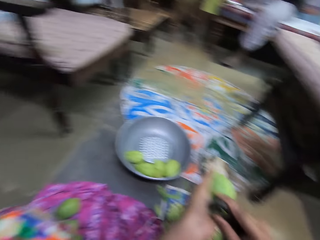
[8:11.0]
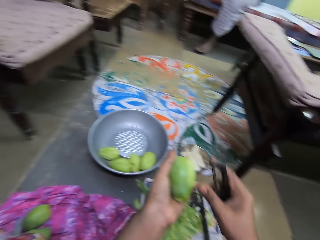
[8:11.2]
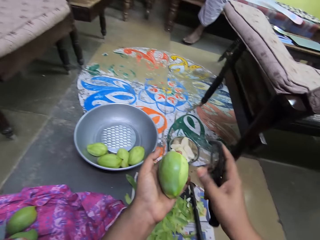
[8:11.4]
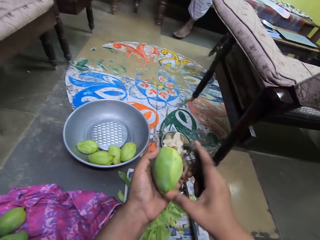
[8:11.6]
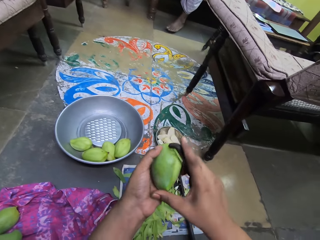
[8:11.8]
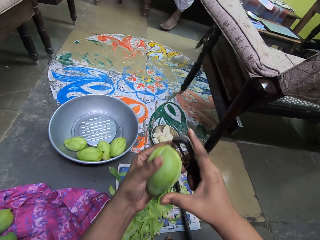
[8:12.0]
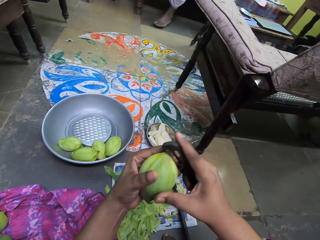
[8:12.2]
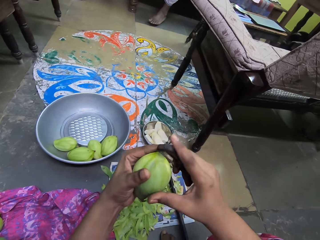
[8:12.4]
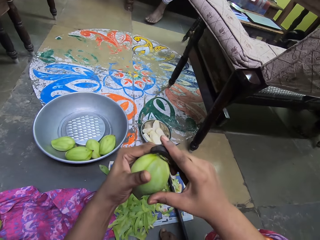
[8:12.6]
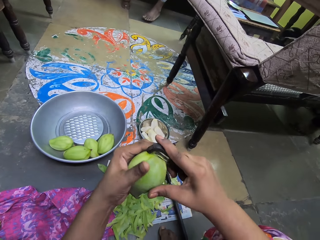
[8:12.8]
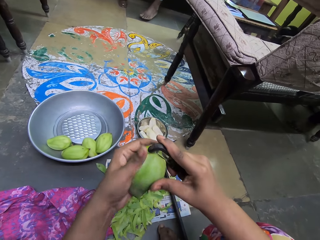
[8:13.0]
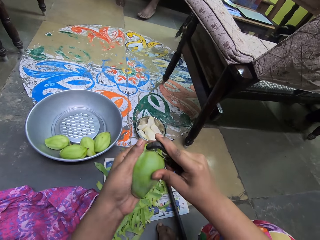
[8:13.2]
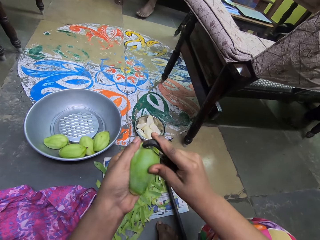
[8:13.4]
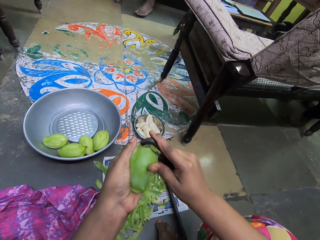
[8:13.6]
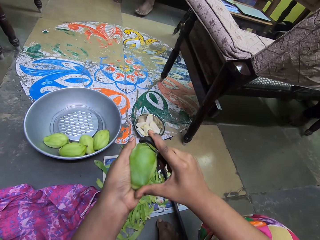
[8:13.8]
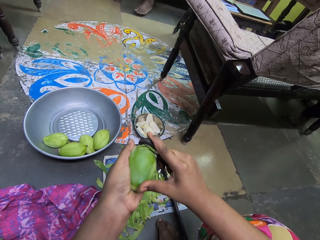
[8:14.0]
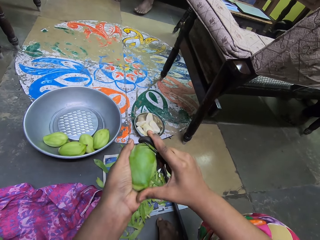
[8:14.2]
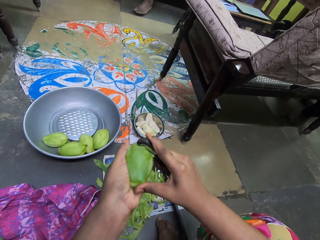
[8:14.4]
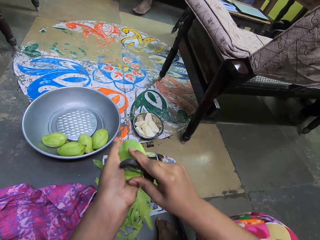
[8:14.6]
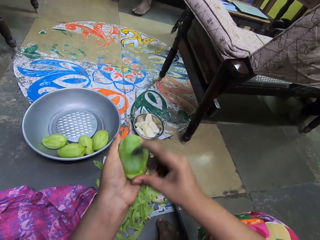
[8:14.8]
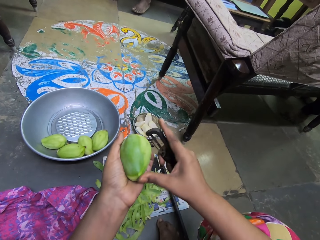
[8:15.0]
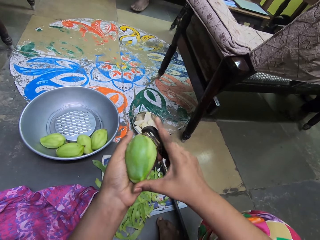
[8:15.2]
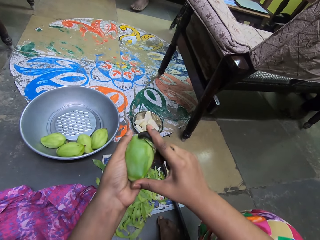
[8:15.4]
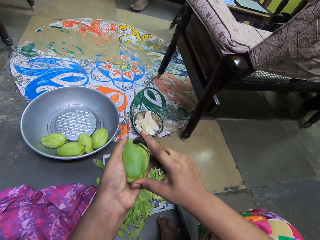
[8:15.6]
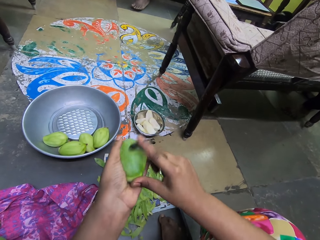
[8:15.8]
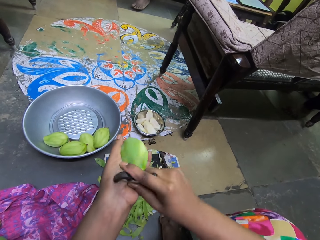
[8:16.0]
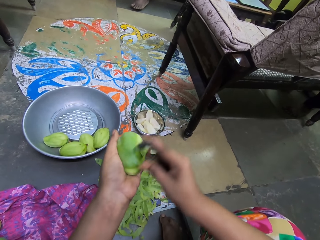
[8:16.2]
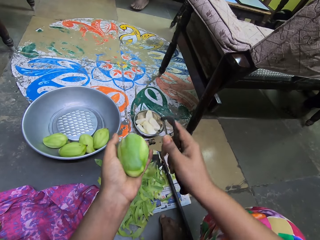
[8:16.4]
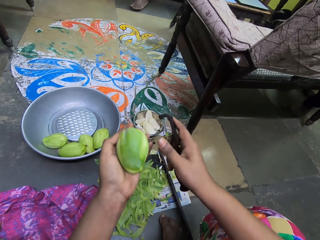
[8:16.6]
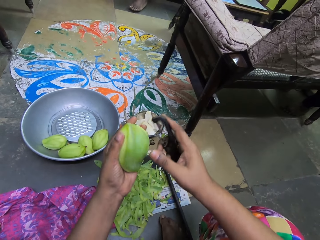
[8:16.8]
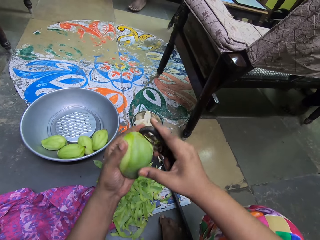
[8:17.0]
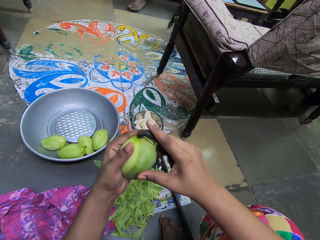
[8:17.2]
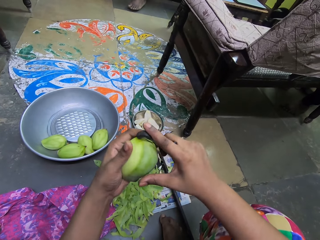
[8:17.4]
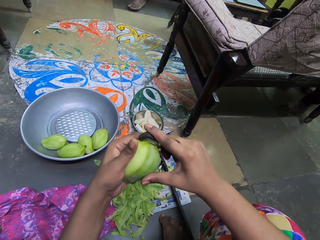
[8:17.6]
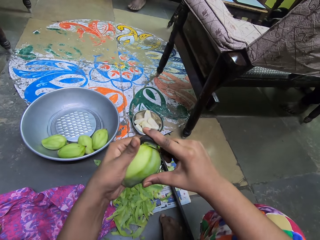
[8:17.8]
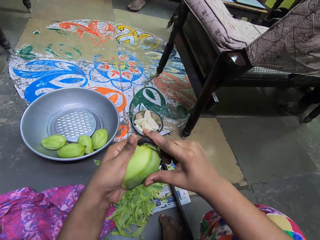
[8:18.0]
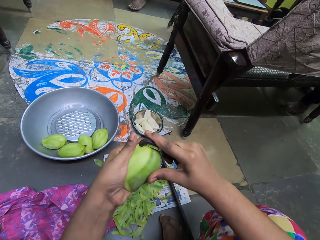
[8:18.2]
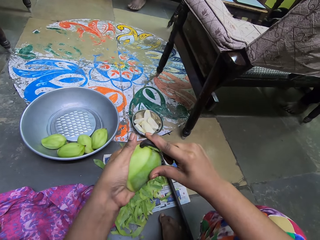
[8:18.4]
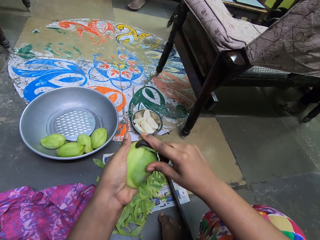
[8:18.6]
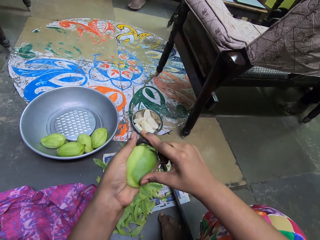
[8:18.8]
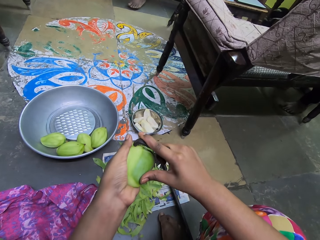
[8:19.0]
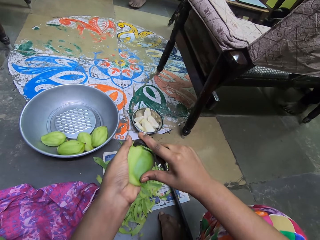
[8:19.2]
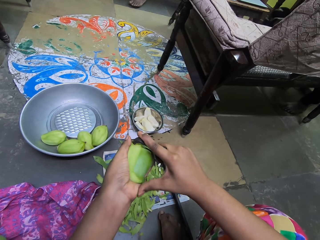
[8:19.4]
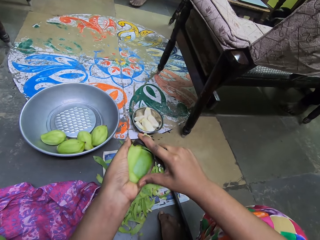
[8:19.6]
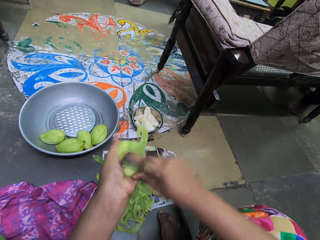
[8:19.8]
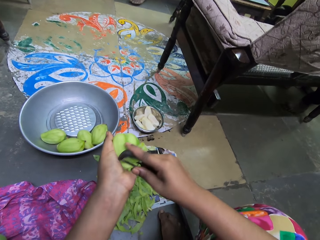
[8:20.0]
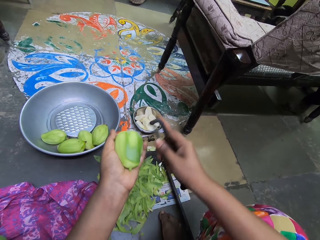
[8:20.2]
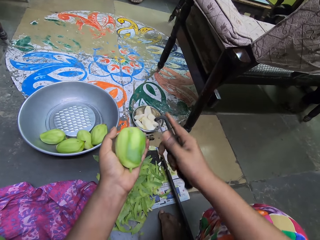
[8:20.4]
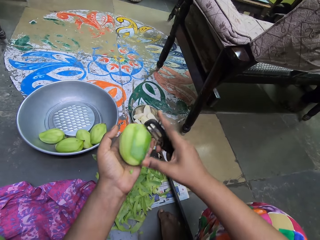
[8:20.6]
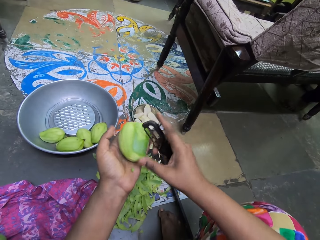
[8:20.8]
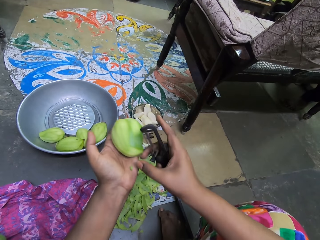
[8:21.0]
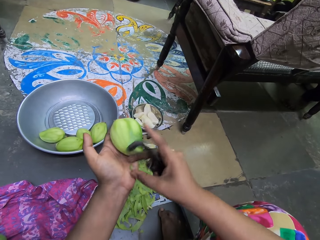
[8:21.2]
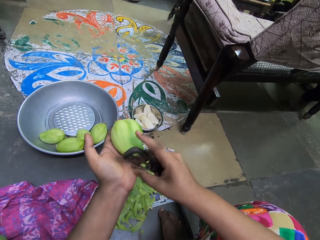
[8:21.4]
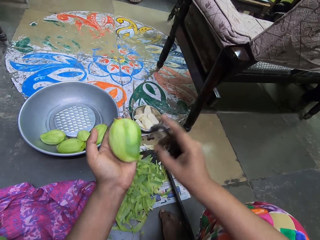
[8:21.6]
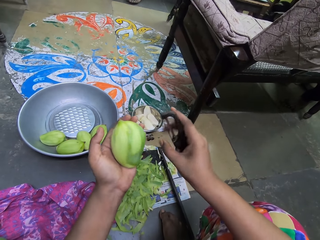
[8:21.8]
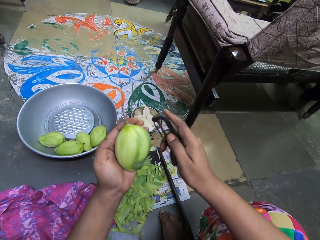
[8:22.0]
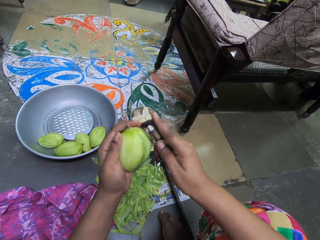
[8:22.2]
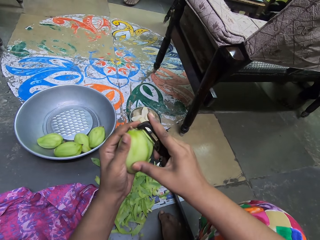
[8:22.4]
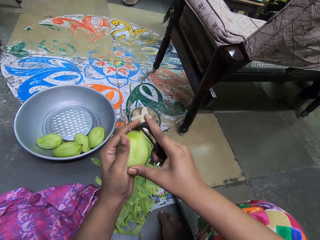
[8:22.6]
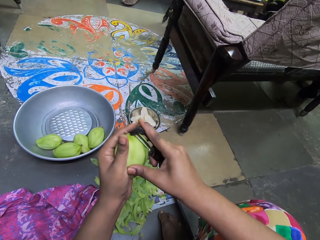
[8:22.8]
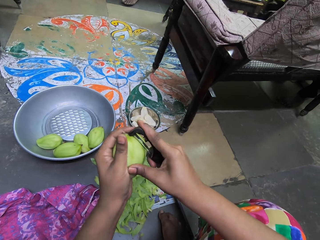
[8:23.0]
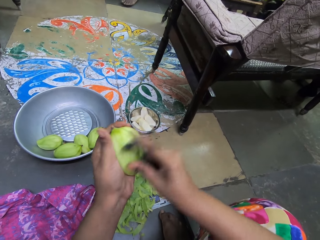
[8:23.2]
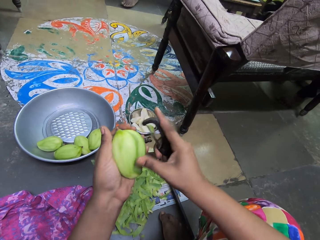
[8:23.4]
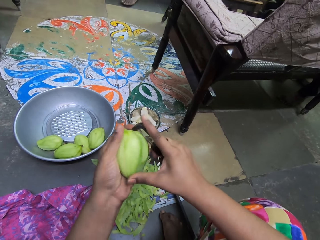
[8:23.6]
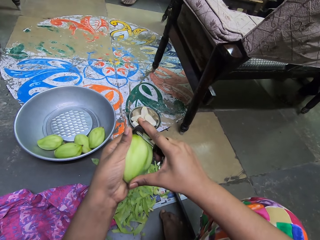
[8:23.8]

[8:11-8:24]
The camera wearer wipes a peel from her left hand on the floor with her right hand. She peels the unripe mango in her left hand with the fruit peeler in her right hand.

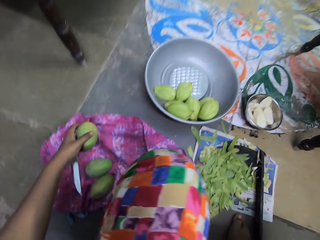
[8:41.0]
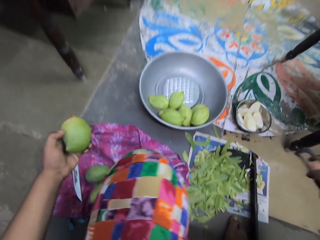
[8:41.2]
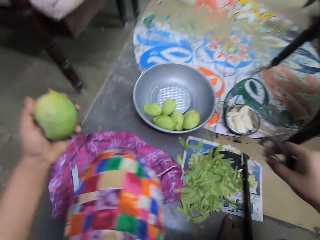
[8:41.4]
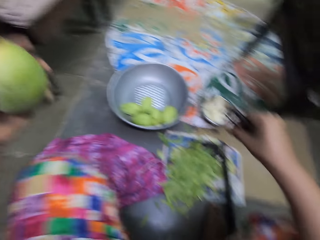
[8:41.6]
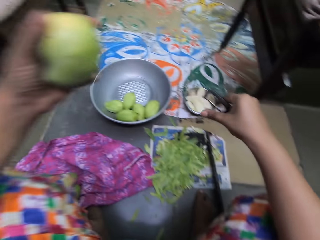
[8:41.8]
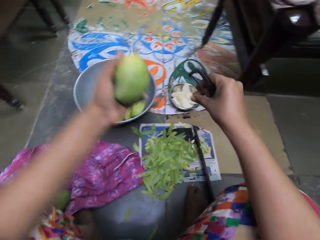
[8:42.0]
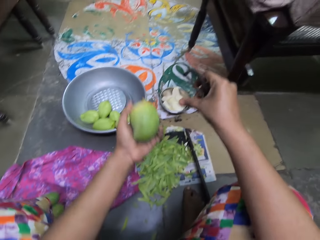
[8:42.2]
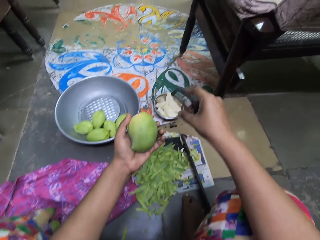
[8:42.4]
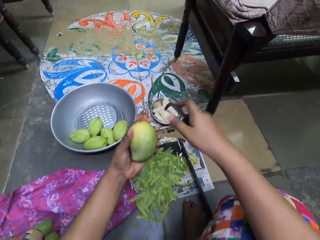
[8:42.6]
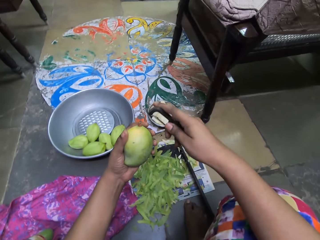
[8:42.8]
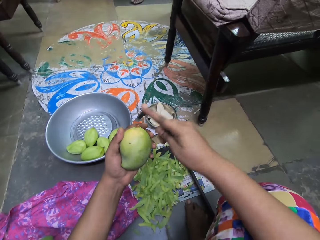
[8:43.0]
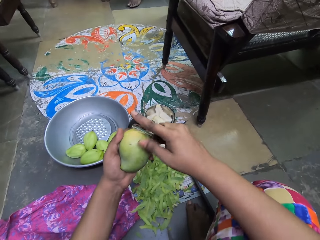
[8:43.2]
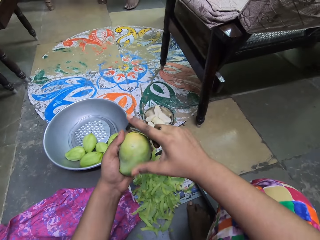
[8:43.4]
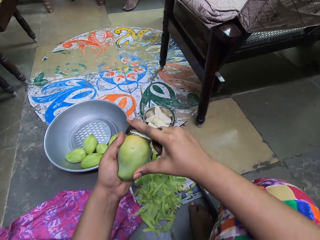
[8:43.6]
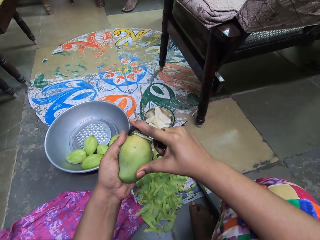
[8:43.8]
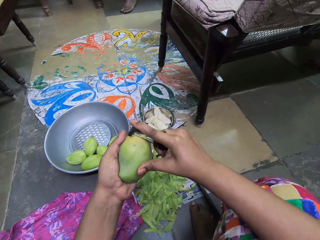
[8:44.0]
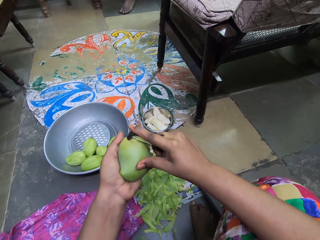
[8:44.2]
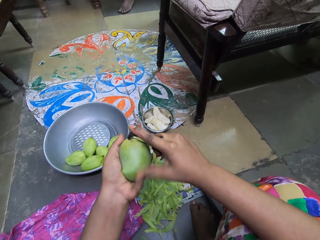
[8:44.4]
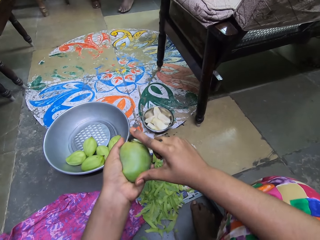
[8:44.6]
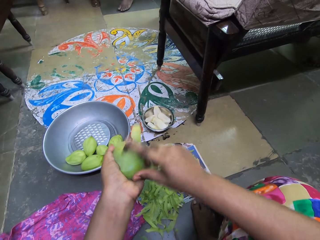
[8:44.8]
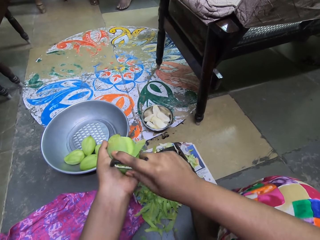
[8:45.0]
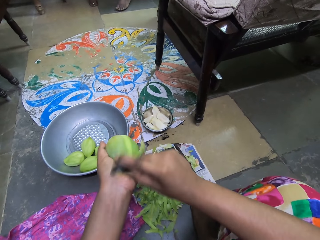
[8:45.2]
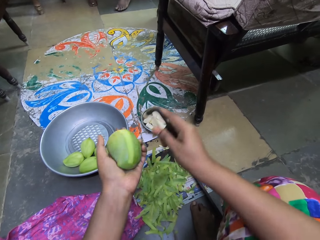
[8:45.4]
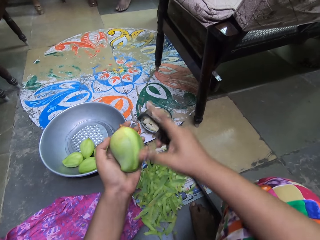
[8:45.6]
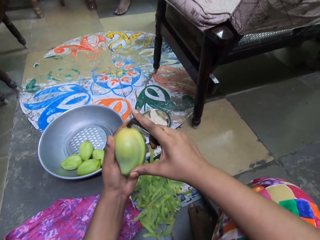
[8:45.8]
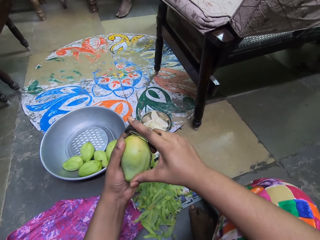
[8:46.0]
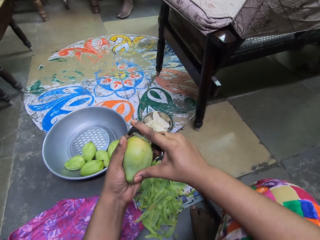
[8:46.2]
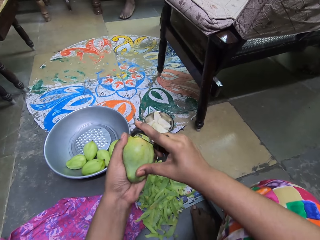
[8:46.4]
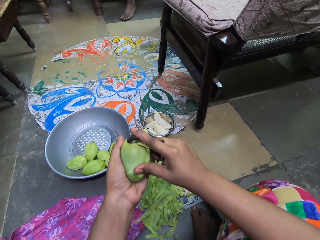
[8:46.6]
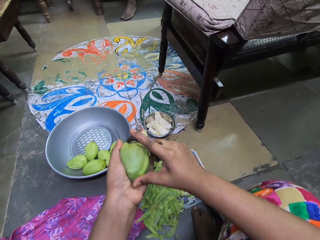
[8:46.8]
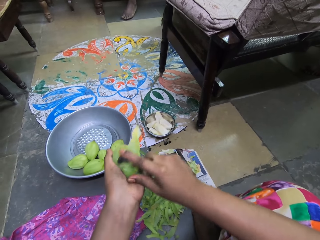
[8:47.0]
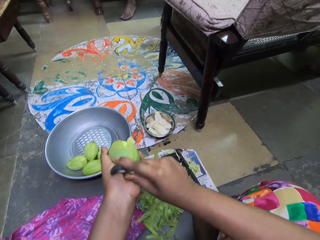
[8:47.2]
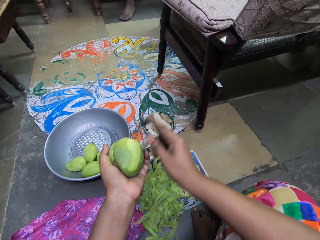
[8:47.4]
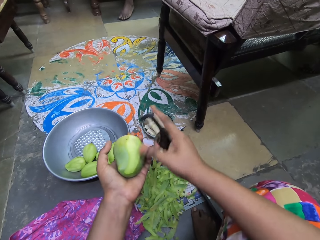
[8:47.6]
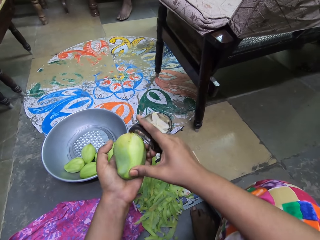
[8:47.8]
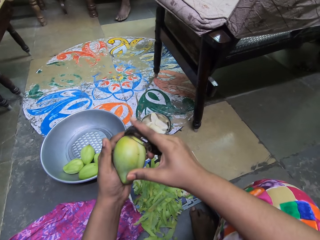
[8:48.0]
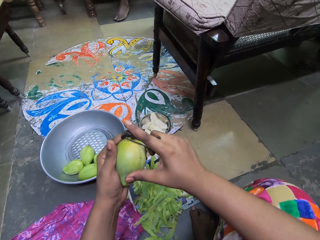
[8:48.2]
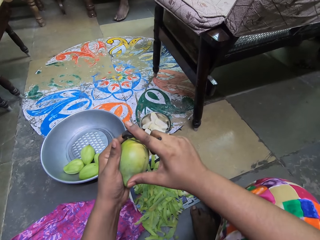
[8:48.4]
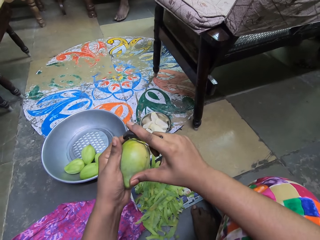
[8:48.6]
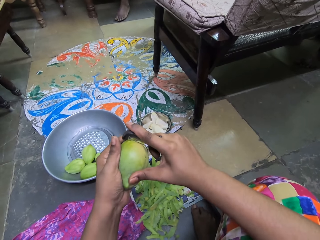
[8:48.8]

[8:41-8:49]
The camera wearer picks a mango. She peels the unripe mango in her left hand with the fruit peeler in her right hand.
